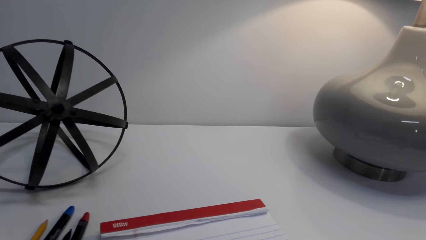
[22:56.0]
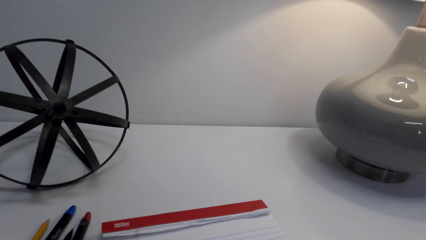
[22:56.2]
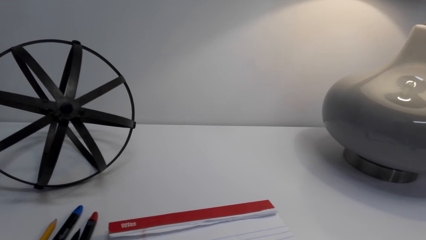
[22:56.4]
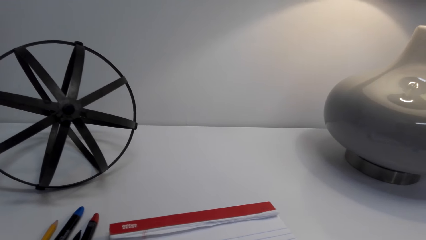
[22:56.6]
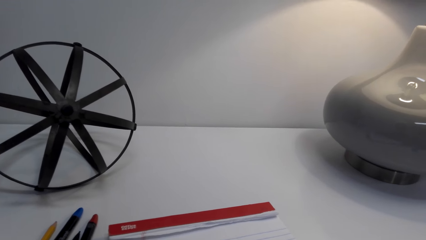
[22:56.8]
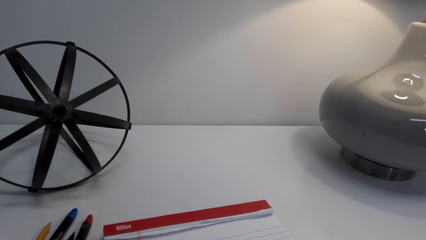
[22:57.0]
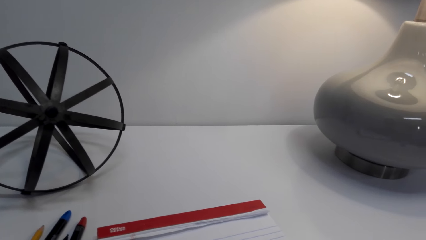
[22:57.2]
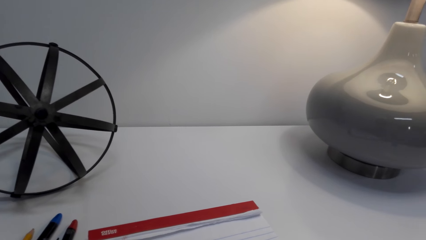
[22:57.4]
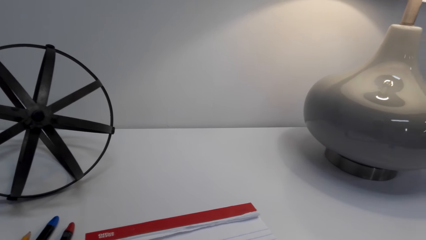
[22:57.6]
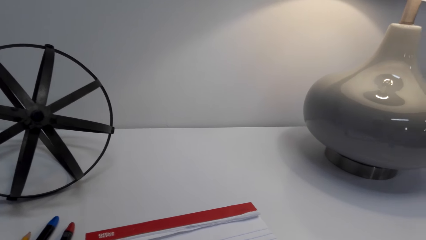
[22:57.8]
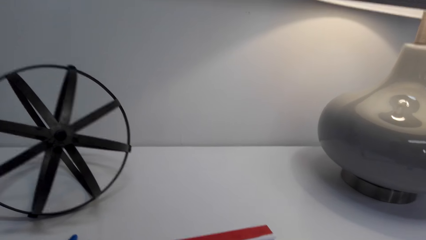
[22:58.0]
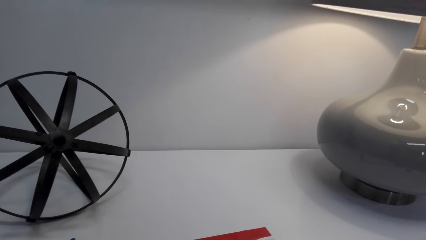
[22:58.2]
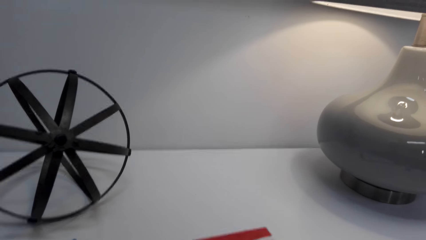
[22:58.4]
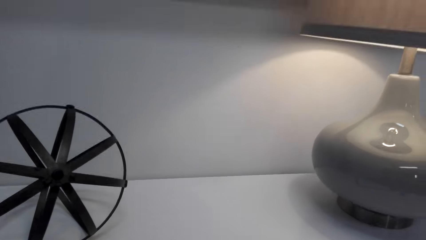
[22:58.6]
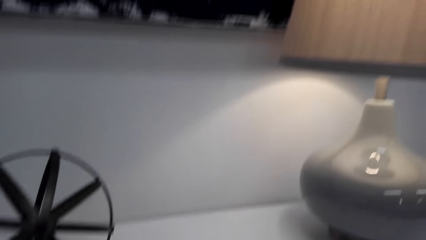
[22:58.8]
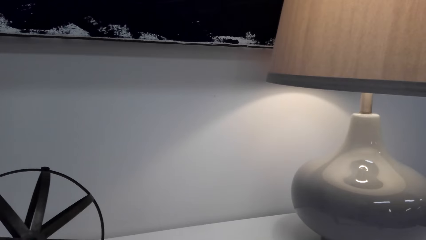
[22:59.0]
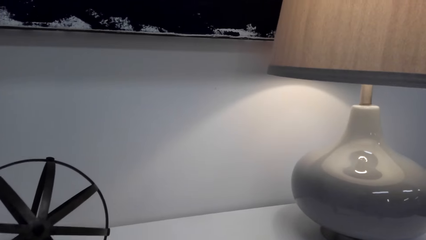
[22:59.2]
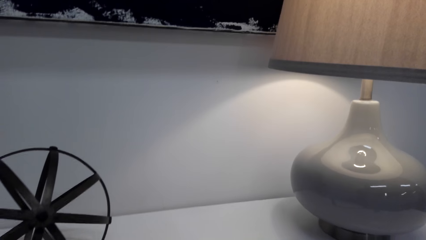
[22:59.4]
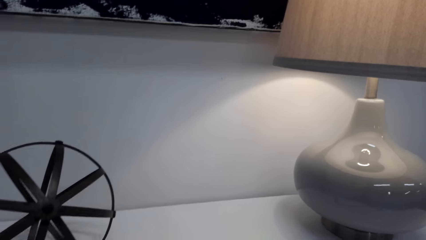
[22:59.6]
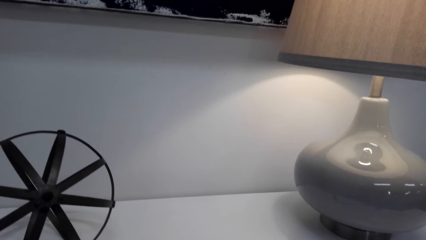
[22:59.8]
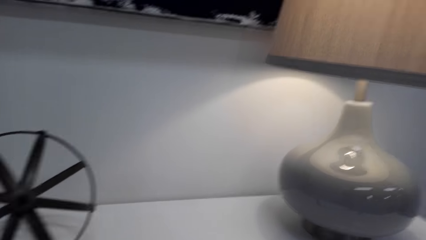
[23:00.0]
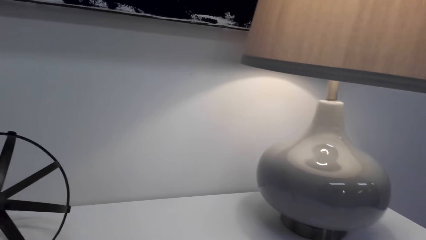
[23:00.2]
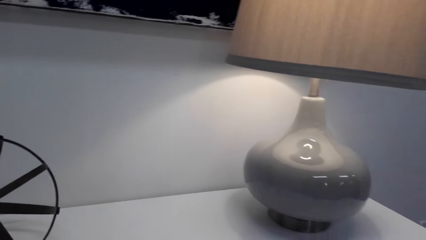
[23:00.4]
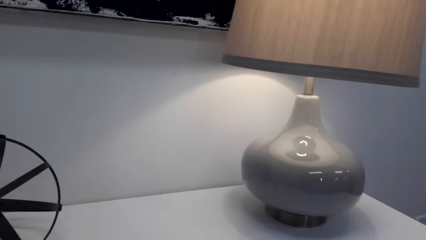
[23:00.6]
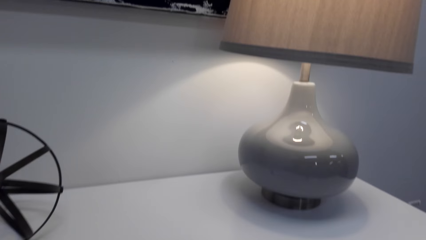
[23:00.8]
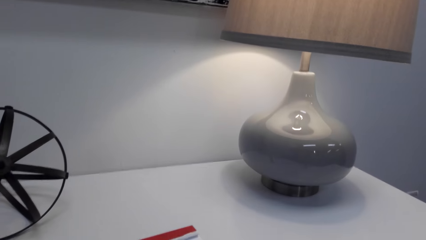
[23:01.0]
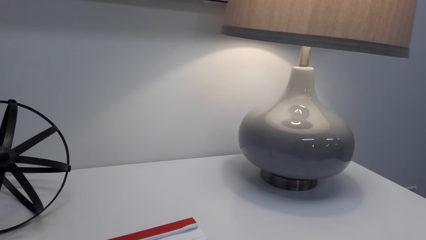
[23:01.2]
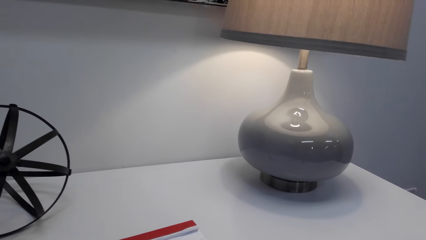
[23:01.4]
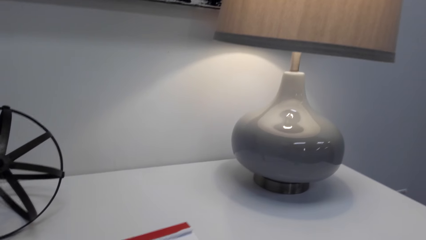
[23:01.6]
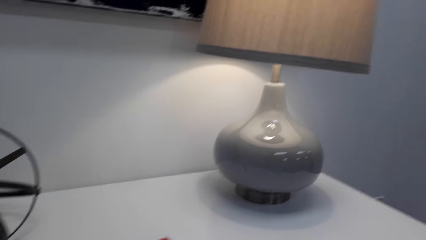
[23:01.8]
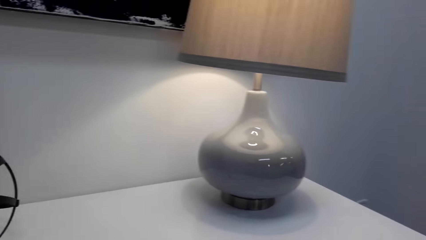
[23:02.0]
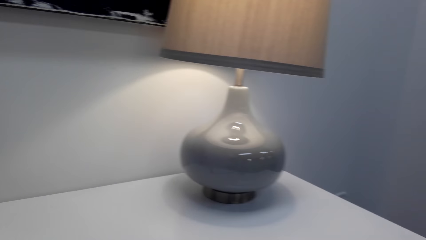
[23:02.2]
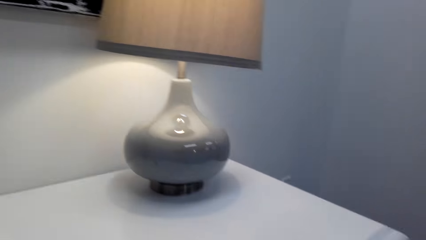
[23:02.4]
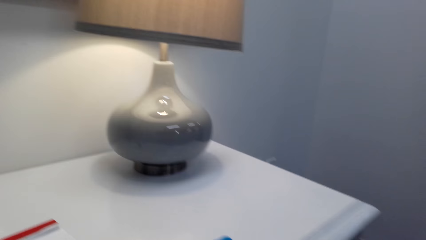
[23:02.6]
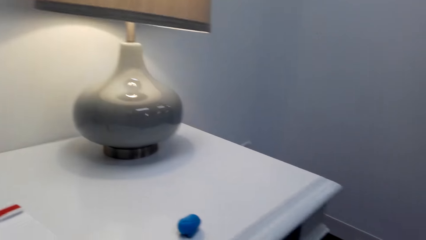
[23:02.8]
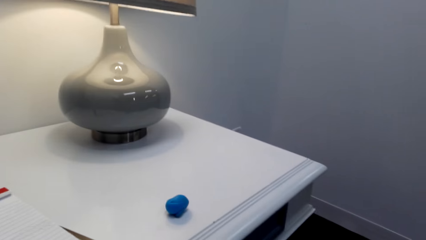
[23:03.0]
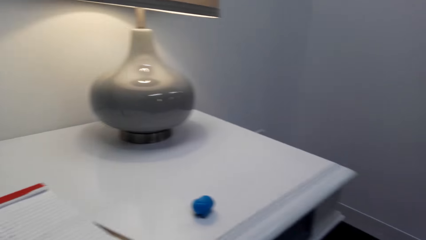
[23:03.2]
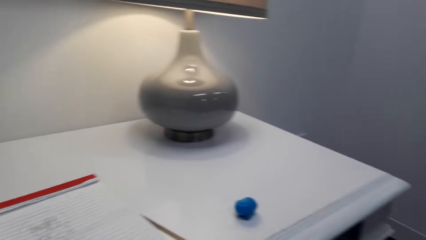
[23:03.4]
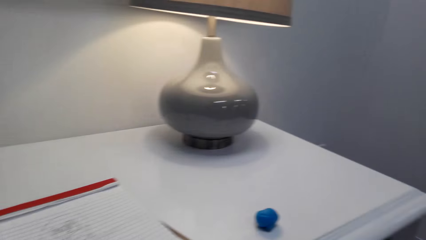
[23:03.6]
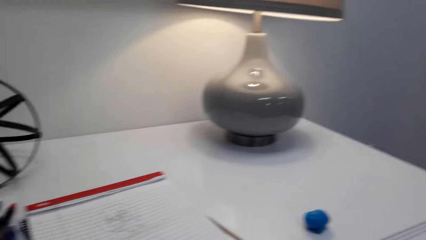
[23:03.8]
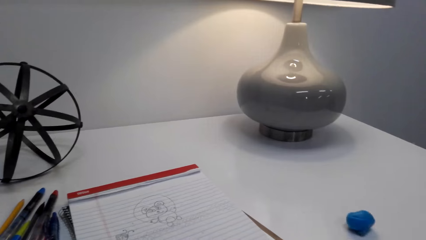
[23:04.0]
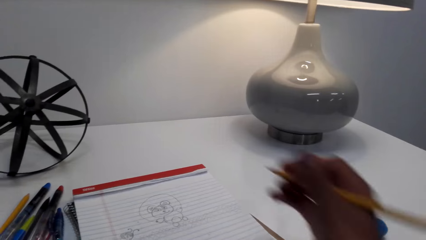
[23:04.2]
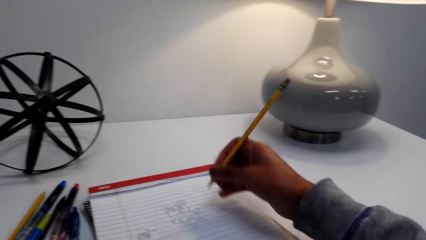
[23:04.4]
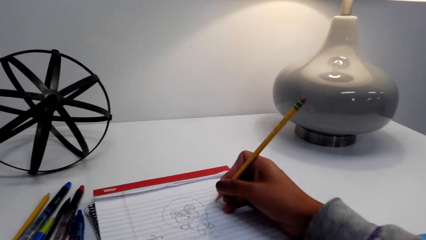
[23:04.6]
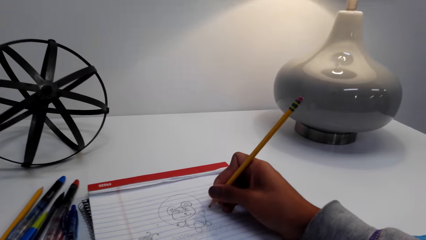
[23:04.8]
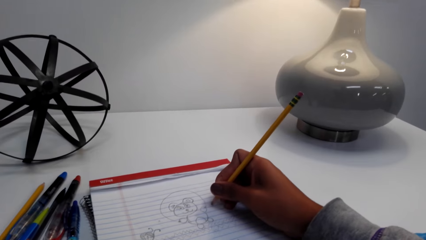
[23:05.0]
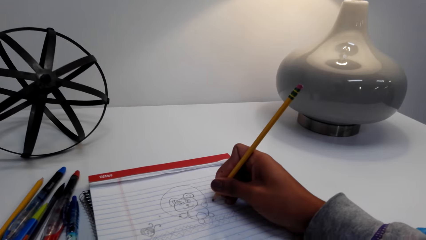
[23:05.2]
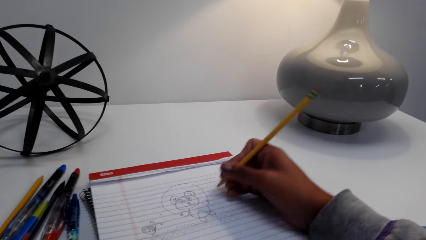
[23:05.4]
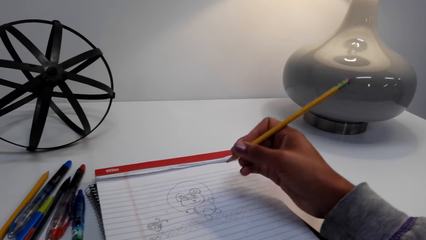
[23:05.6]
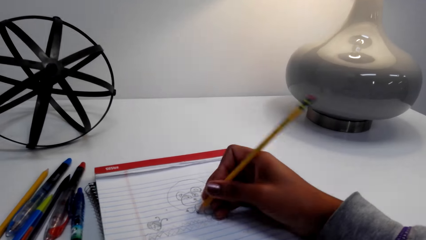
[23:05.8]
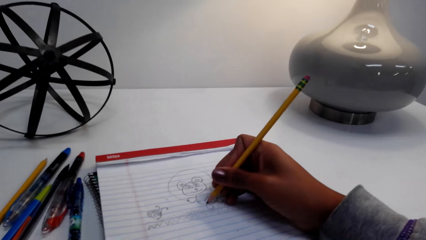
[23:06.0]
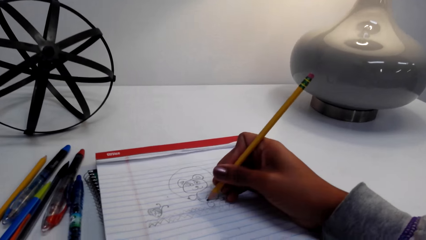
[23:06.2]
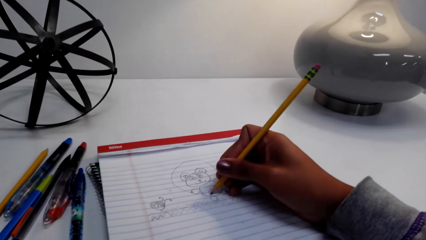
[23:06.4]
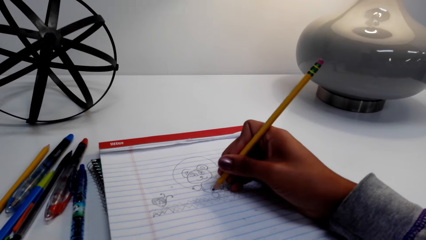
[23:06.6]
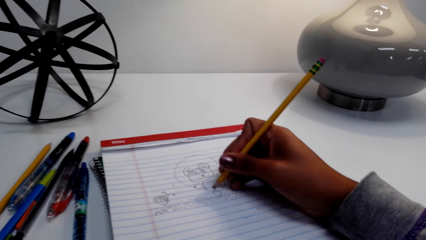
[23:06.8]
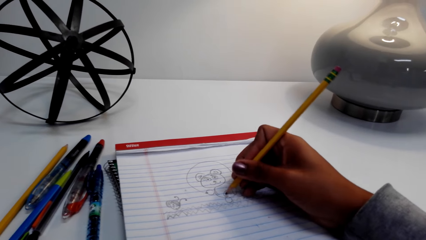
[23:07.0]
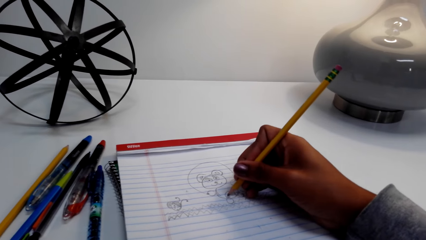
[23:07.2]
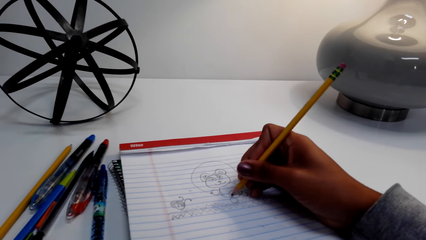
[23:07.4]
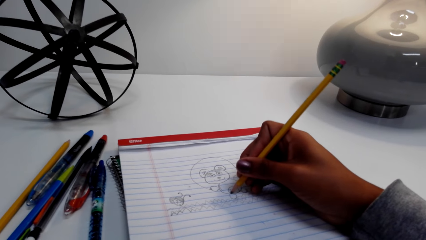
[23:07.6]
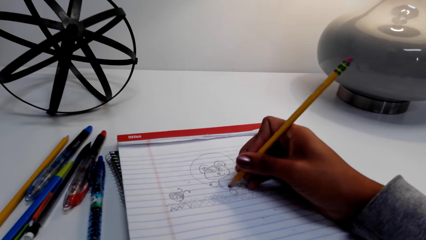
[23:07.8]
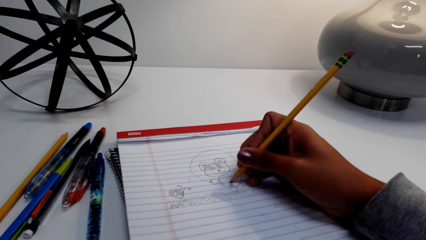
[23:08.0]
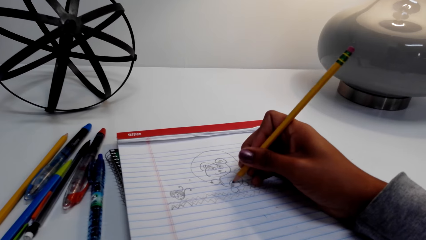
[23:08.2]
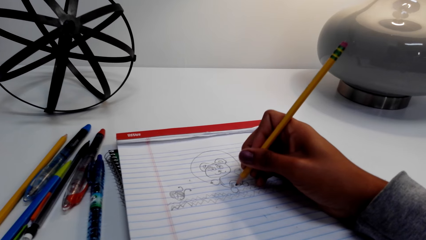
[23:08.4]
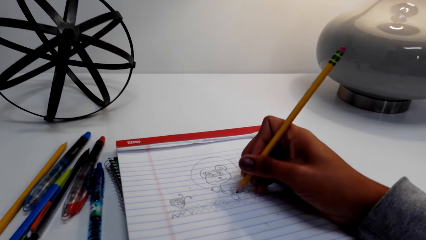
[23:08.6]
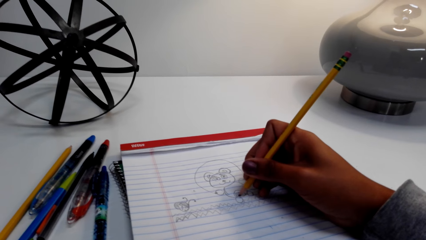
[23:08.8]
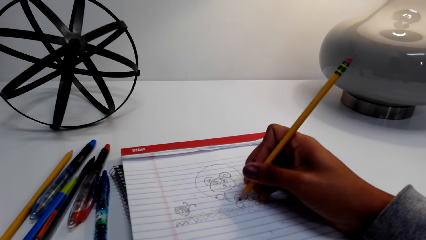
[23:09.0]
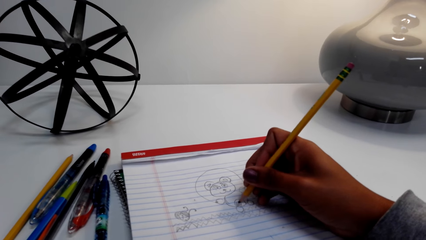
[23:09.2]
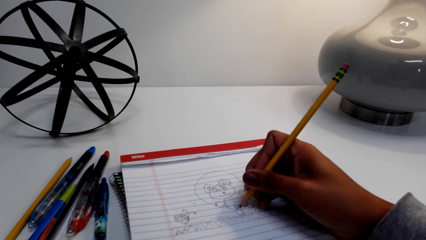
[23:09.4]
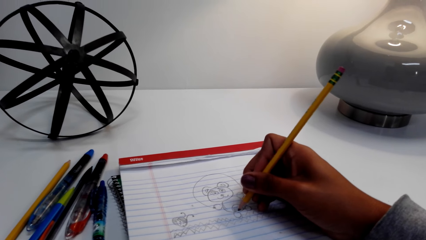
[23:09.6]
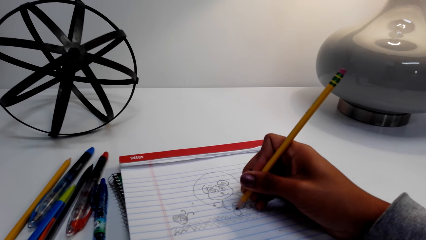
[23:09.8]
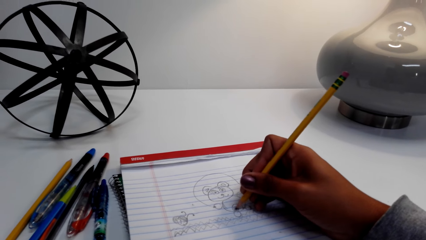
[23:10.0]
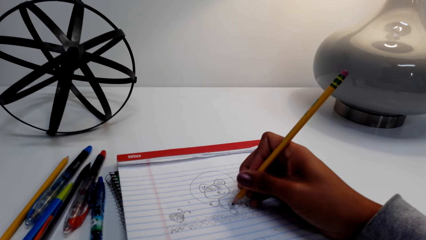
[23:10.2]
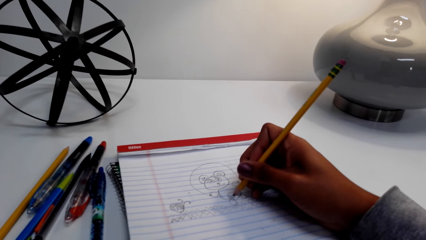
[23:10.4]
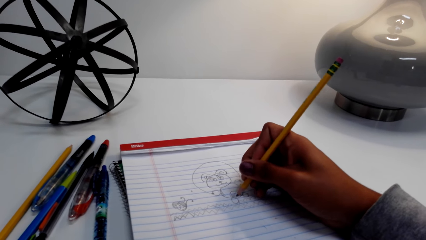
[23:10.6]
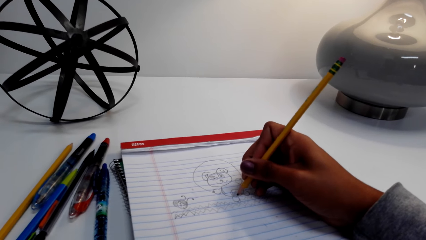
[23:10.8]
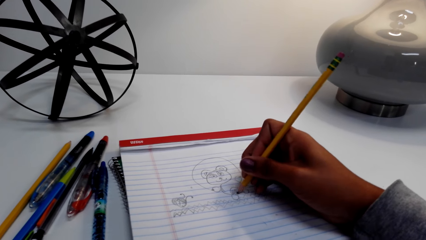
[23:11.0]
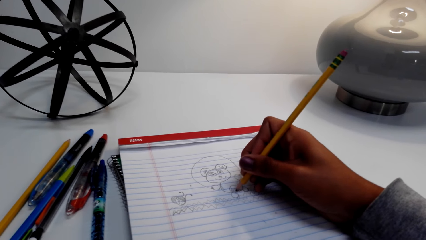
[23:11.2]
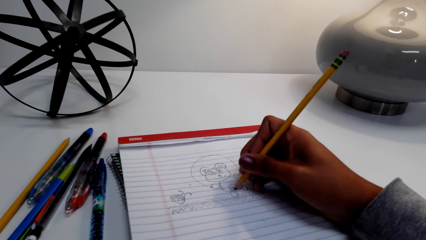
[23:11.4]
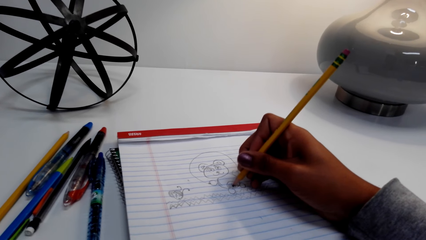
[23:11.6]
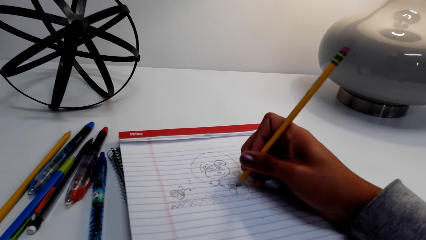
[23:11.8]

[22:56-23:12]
The camera wearer moves the pencil on the book. They draw the picture on the book with a pencil. They move the pen on the book. They draw the picture on the paper.
